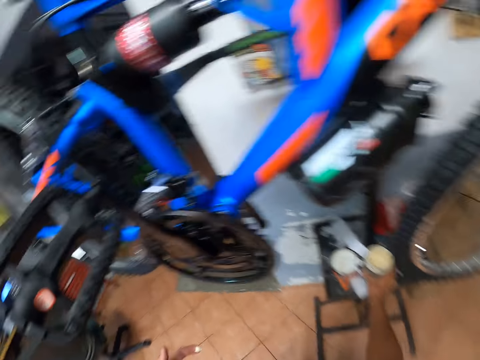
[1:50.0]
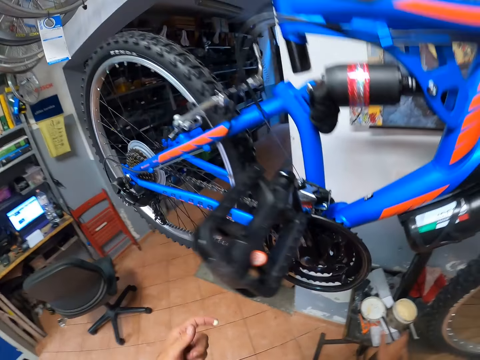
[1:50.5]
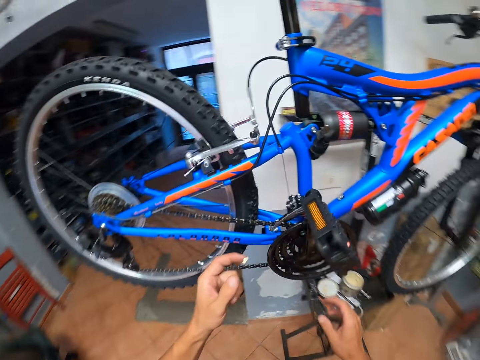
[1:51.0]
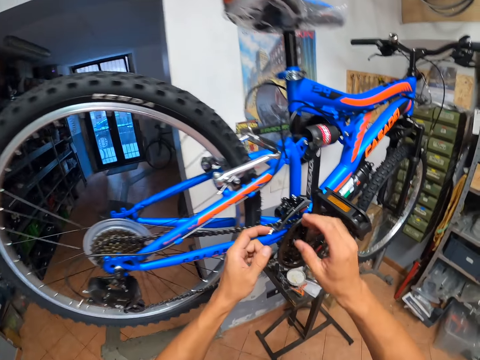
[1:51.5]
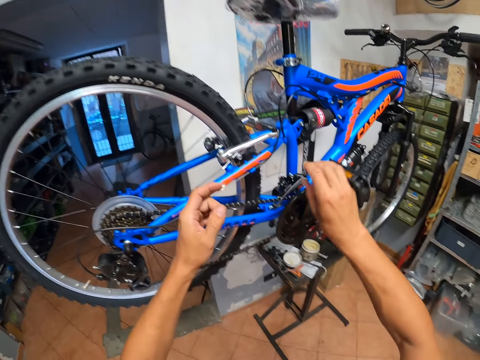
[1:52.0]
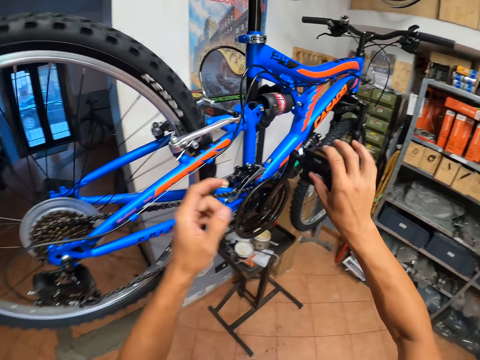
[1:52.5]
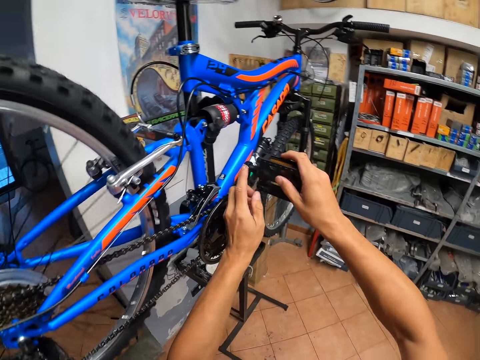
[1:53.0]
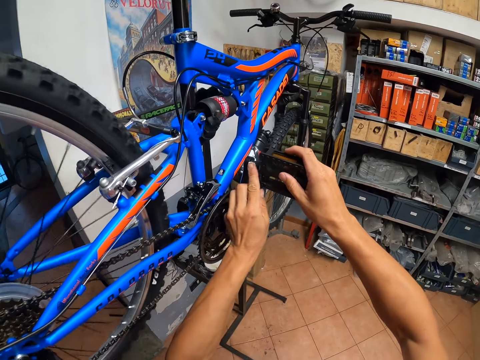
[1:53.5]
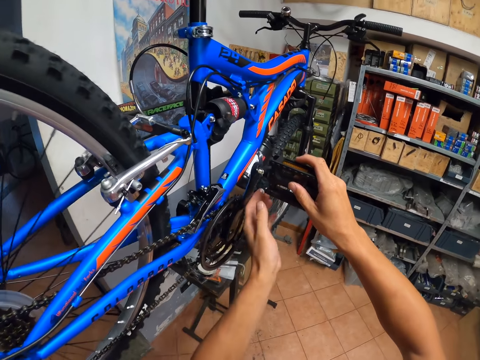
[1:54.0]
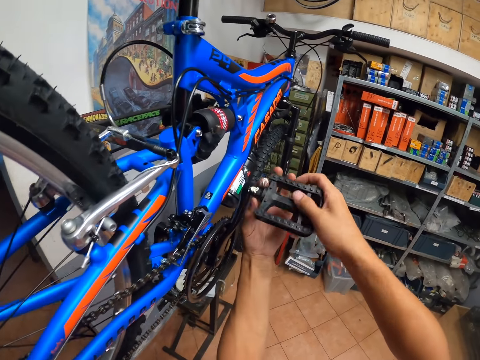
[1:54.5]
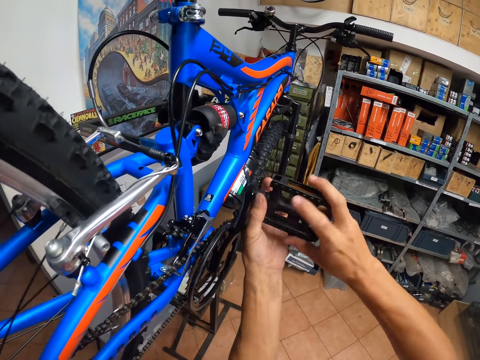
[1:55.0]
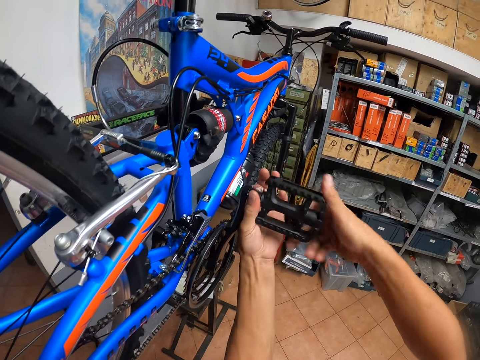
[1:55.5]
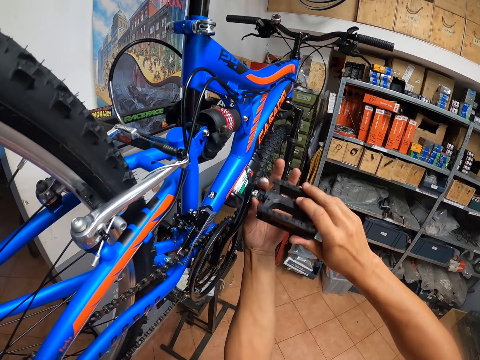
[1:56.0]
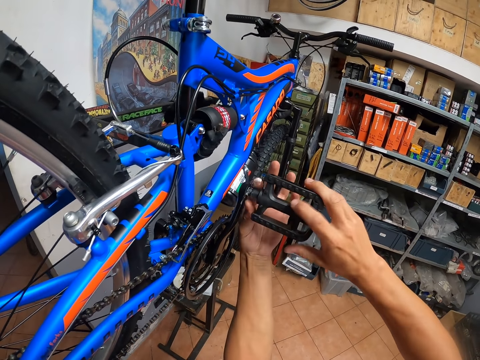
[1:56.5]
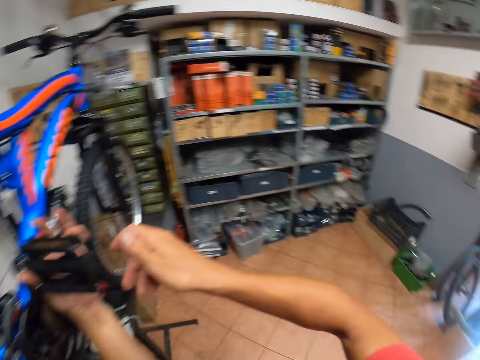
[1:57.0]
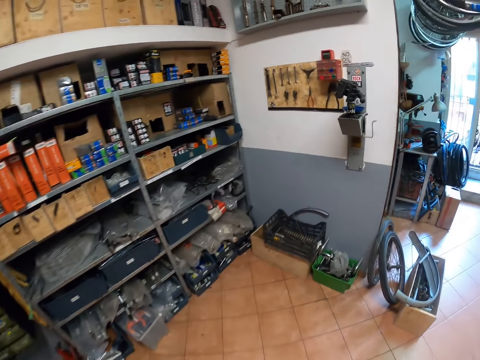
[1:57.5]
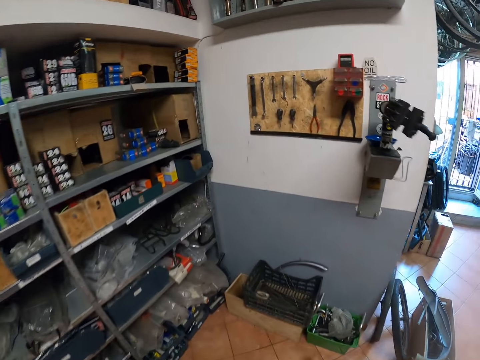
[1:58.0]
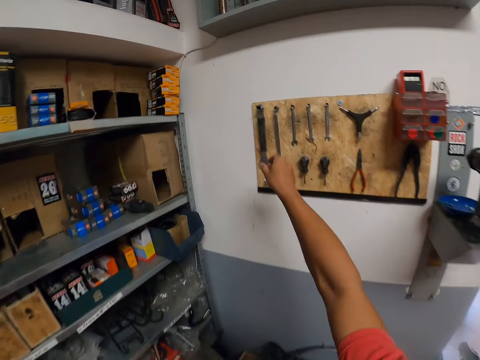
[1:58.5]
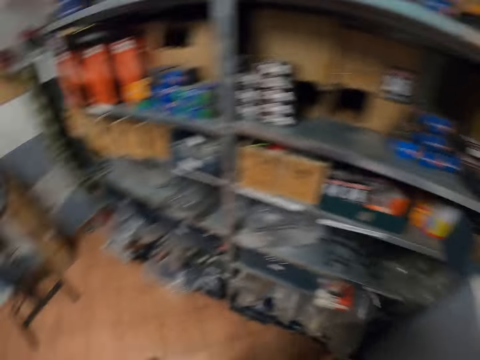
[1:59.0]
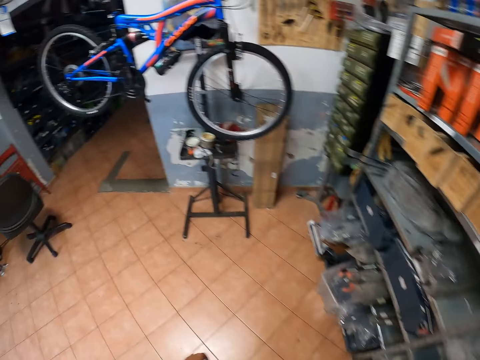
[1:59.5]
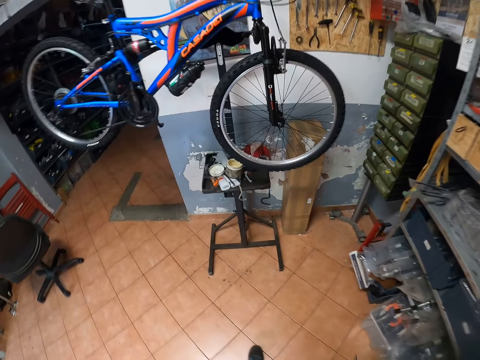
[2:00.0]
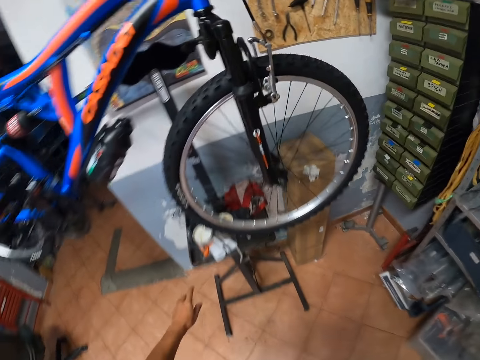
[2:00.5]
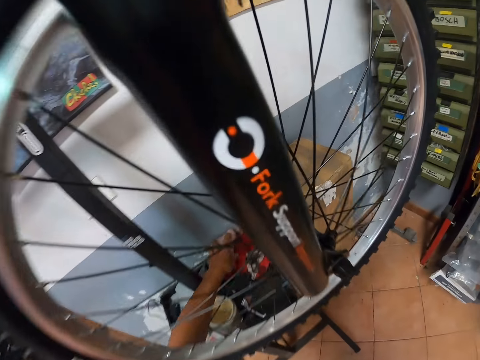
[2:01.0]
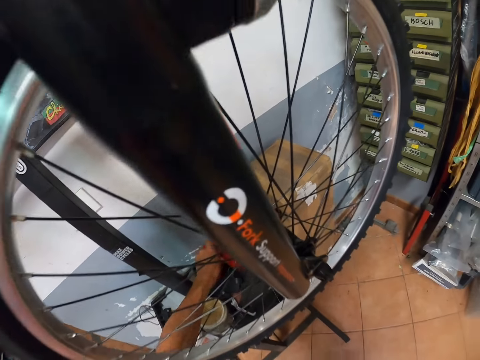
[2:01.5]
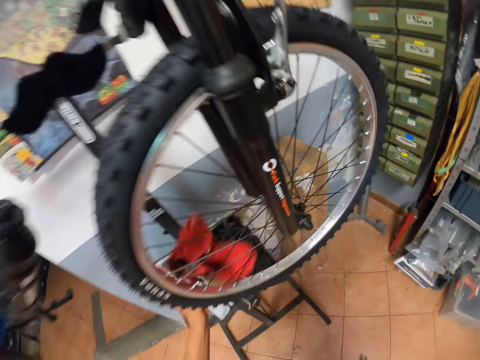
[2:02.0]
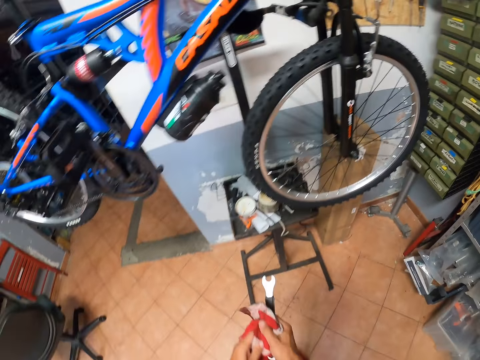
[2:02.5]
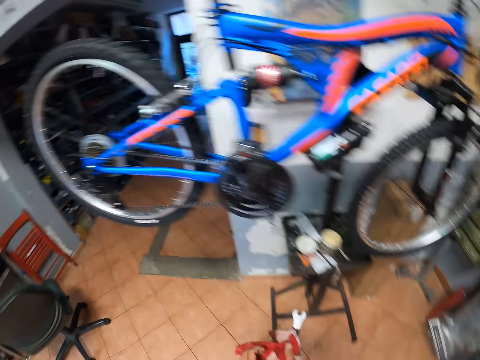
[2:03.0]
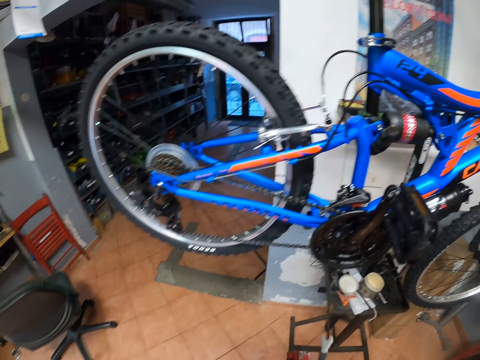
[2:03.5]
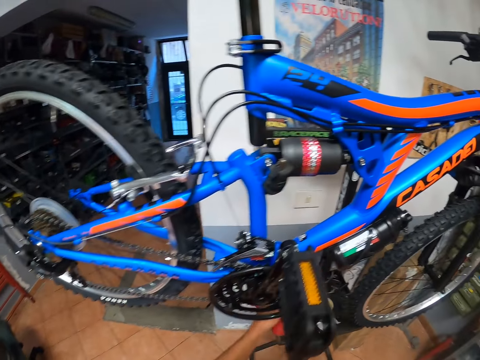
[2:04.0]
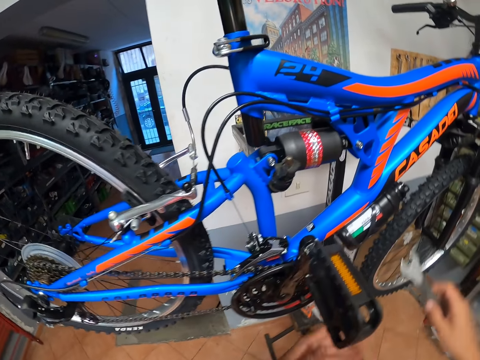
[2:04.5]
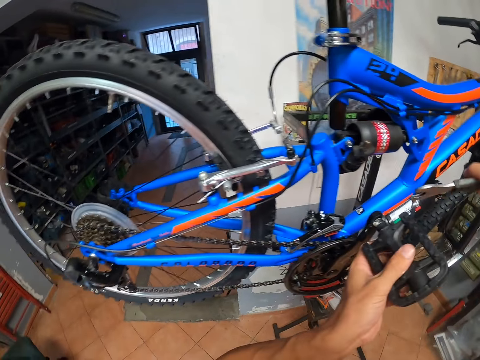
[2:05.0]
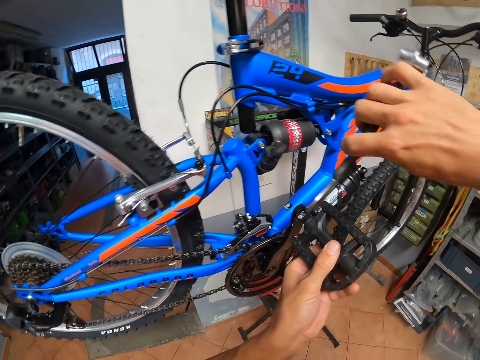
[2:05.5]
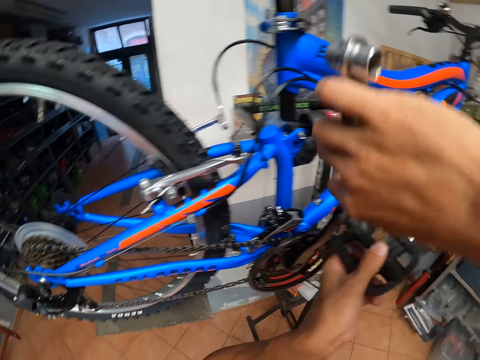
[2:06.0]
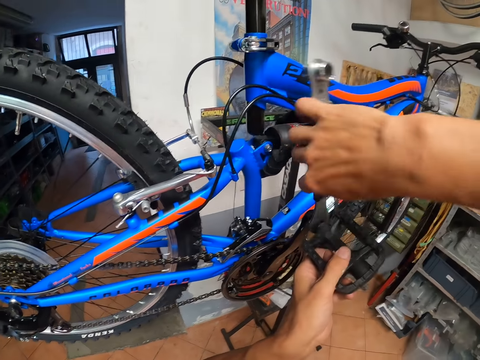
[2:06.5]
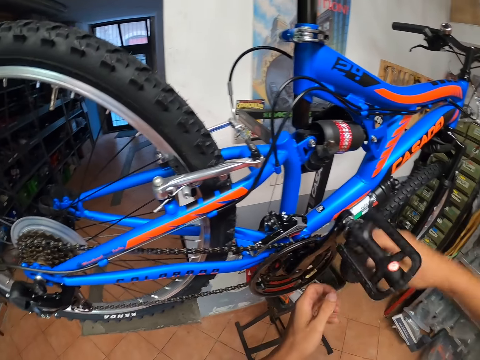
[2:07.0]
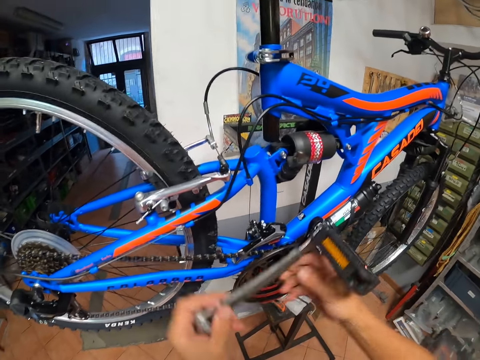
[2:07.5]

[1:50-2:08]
The camera wearer drops a grease bottle on the metallic stool. They apply grease to the bicycle pedal. They fix the pedal on the crank arm. They walk towards the tool rack. They pick up a spanner from the tool rack. They pick up a handkerchief, clean their hand with the handkerchief and drop the handkerchief. They wrap the spanner with a cloth. They tighten the bicycle pedal to the bicycle with the spanner.

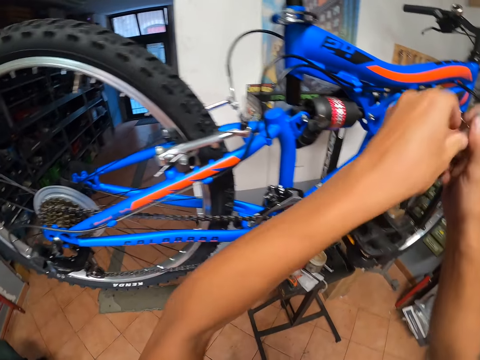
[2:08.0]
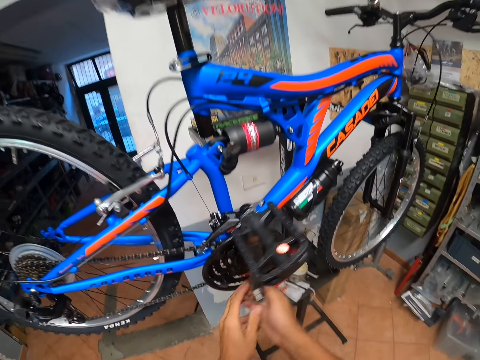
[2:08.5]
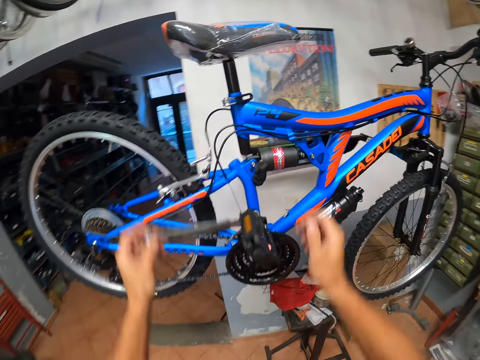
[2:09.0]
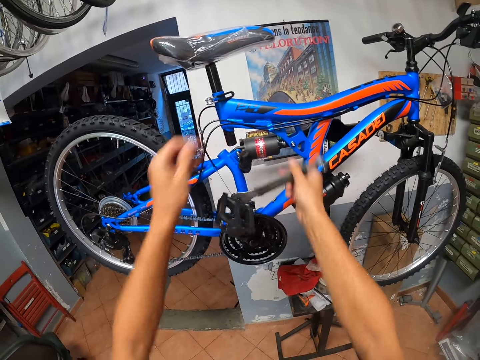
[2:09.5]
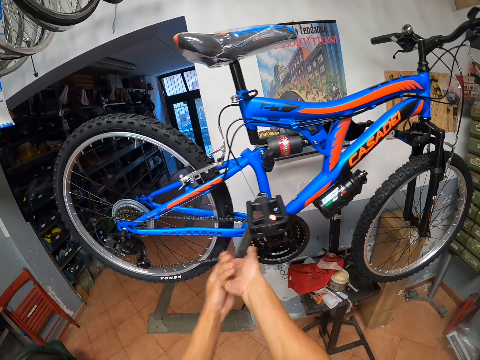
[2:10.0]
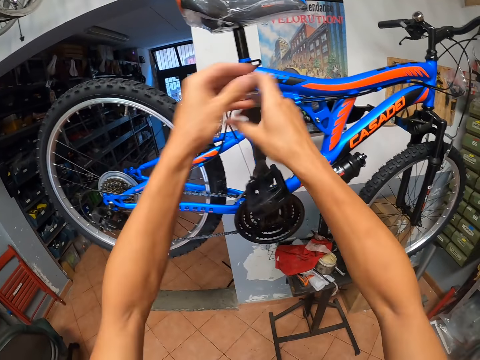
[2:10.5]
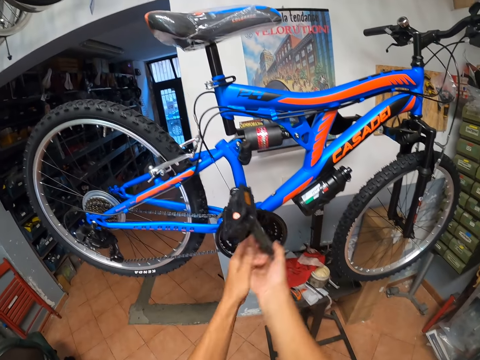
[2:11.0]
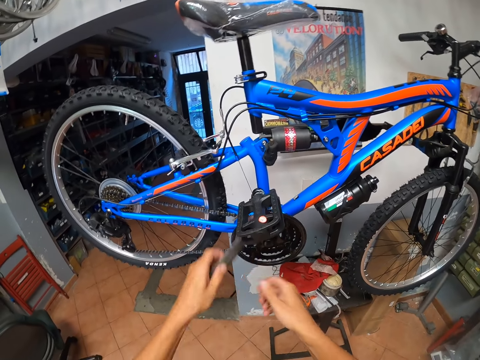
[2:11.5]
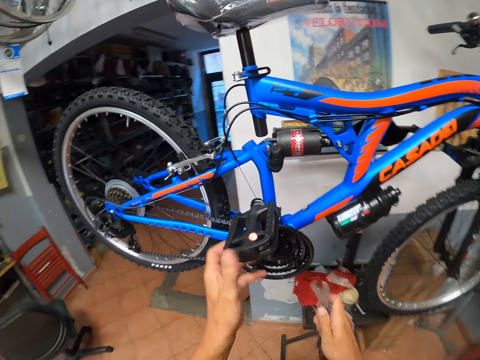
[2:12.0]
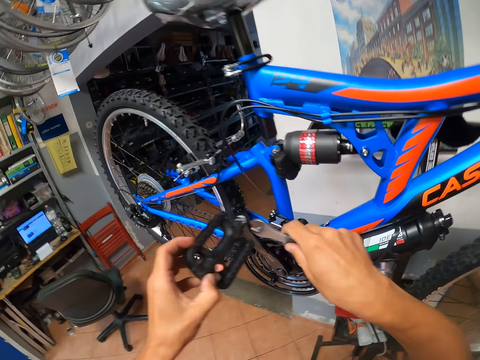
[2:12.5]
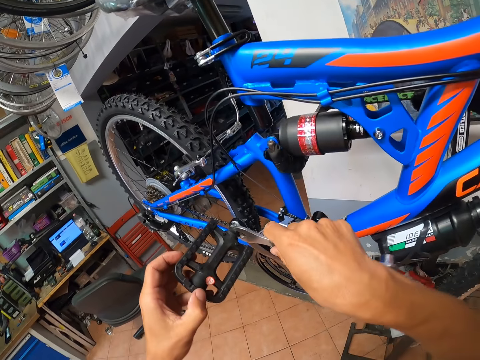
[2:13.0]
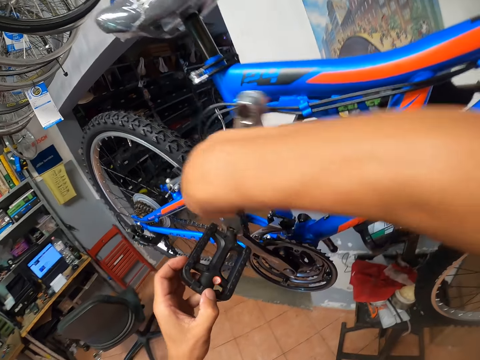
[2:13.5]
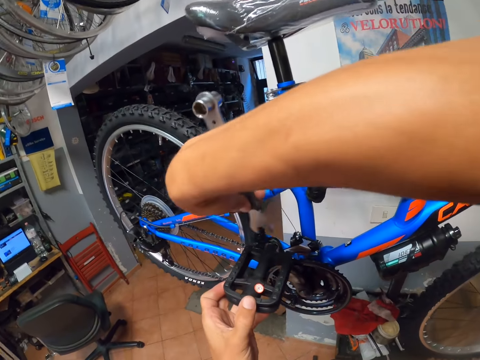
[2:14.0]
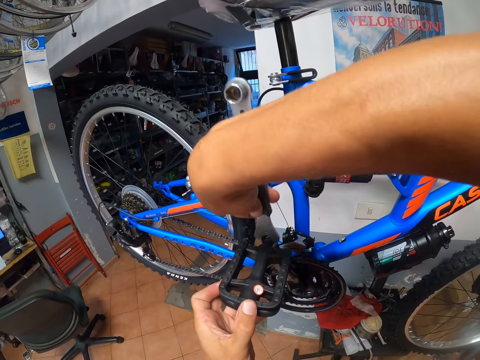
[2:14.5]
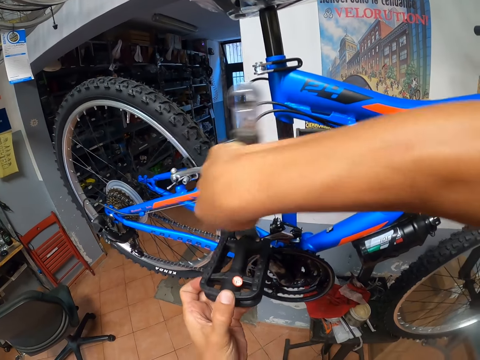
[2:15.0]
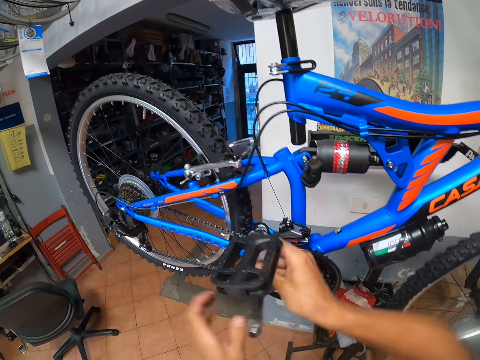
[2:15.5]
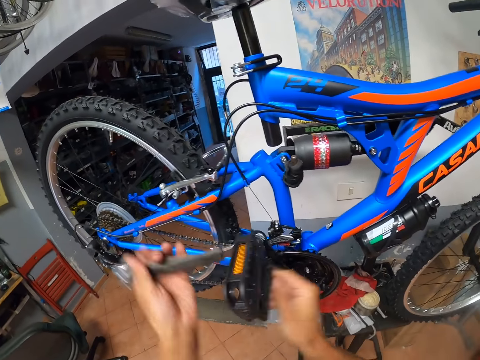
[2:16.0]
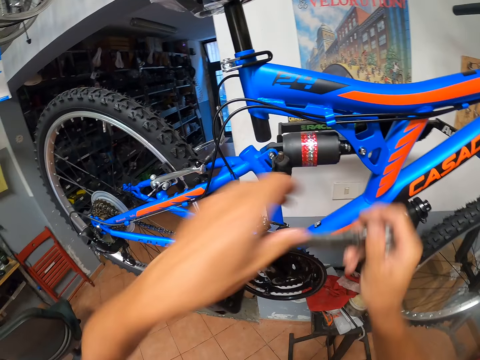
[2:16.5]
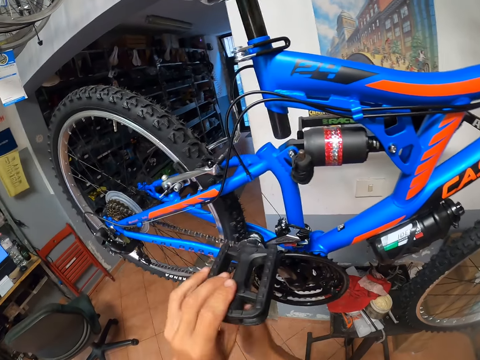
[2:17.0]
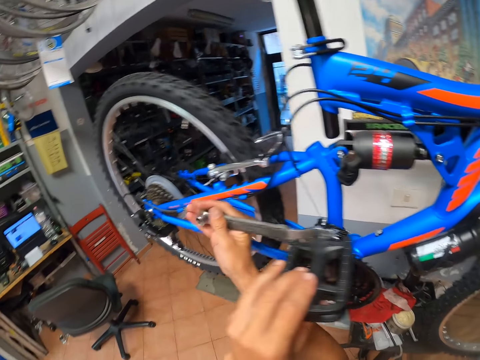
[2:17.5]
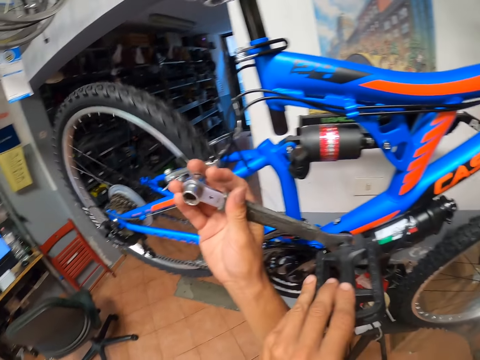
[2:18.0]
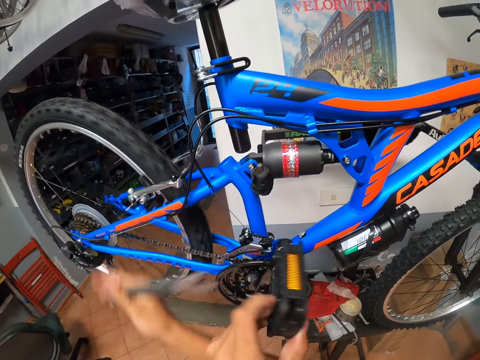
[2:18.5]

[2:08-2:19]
The camera wearer tightens the bicycle pedal to the bicycle.
